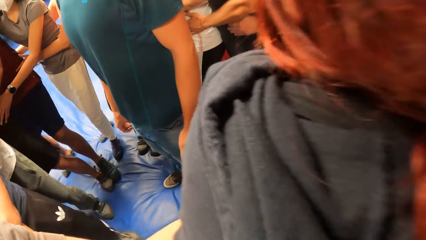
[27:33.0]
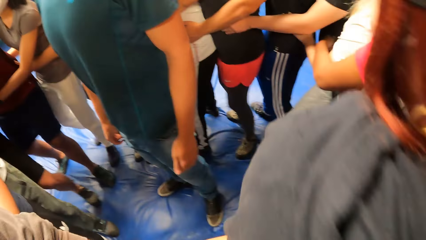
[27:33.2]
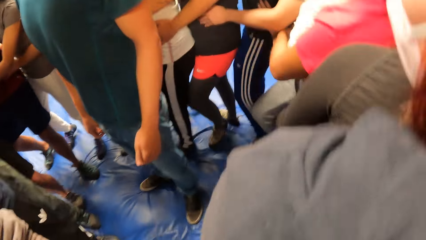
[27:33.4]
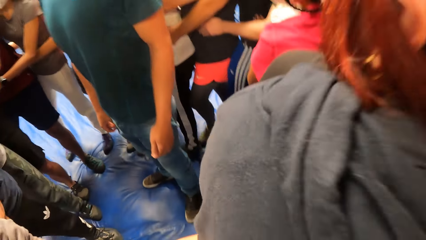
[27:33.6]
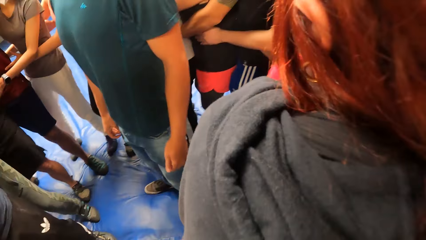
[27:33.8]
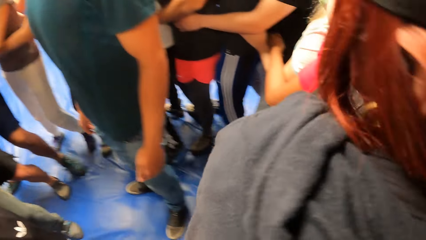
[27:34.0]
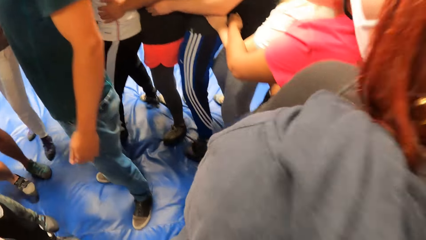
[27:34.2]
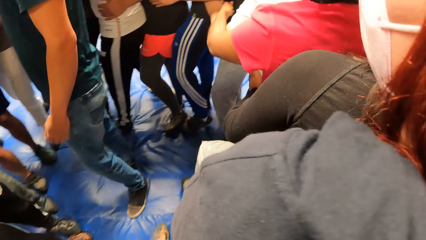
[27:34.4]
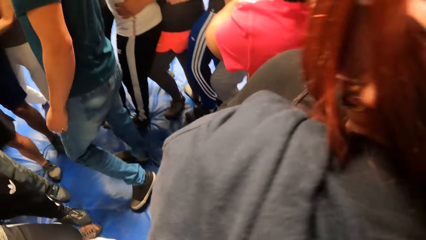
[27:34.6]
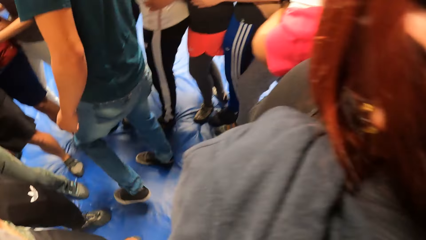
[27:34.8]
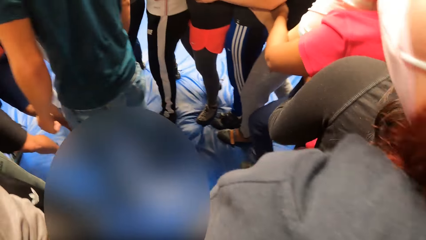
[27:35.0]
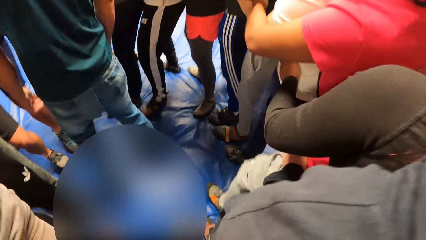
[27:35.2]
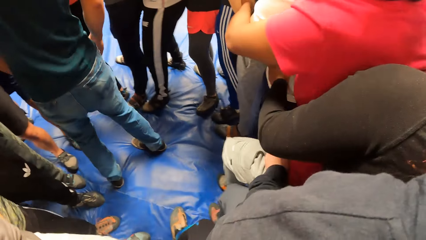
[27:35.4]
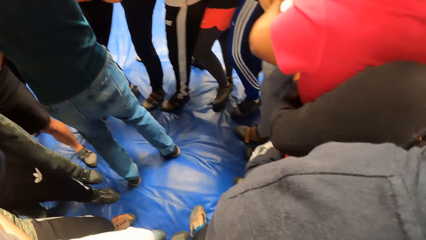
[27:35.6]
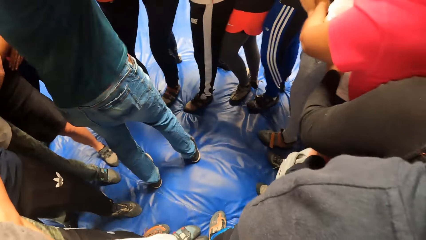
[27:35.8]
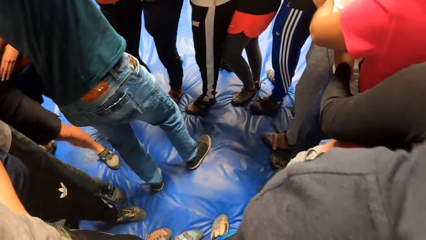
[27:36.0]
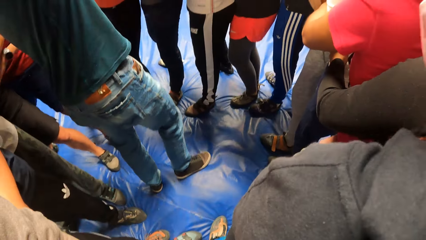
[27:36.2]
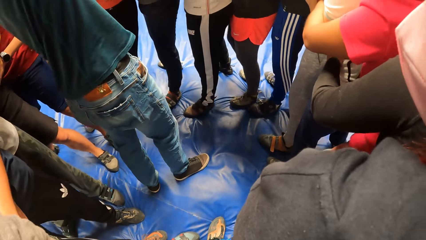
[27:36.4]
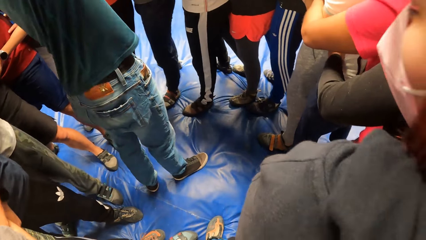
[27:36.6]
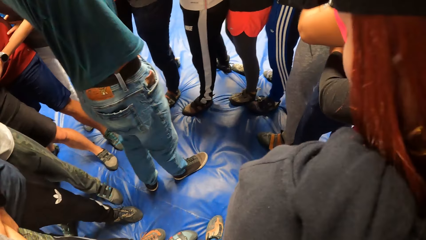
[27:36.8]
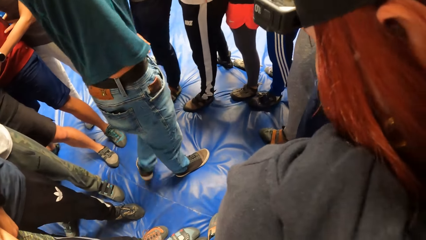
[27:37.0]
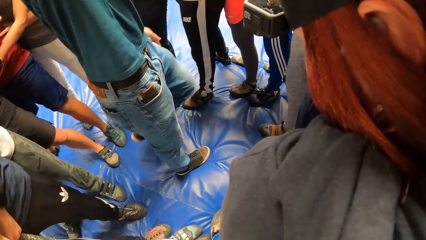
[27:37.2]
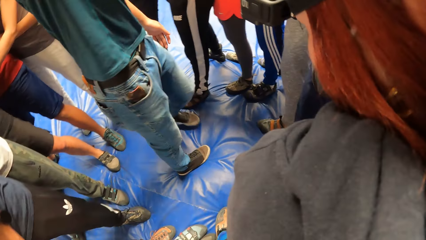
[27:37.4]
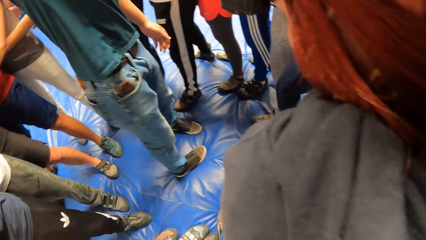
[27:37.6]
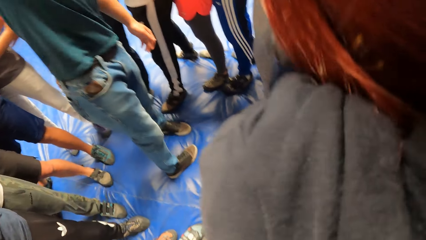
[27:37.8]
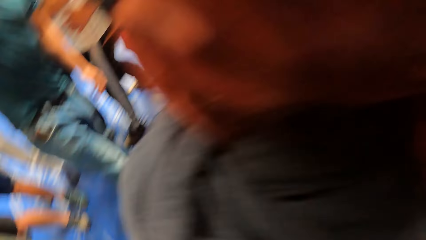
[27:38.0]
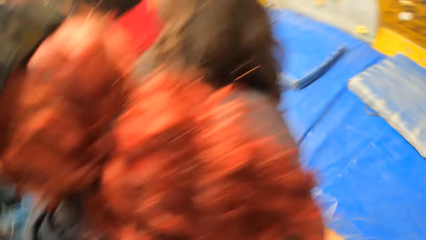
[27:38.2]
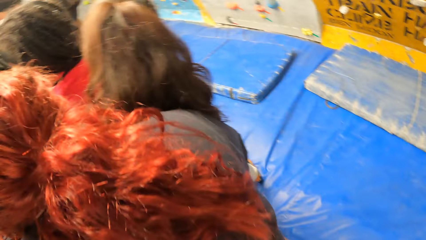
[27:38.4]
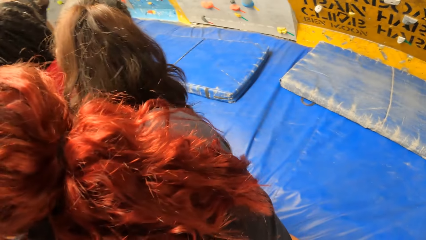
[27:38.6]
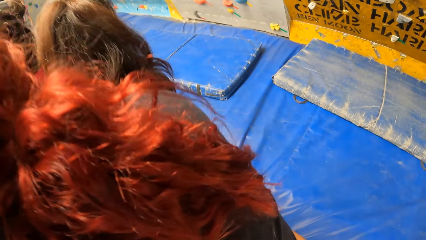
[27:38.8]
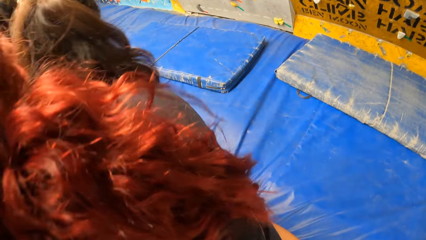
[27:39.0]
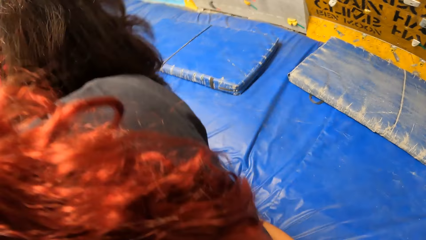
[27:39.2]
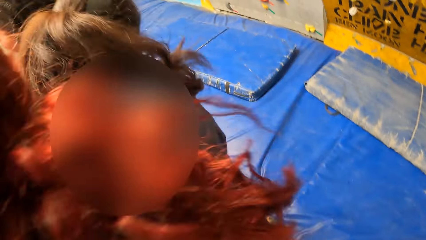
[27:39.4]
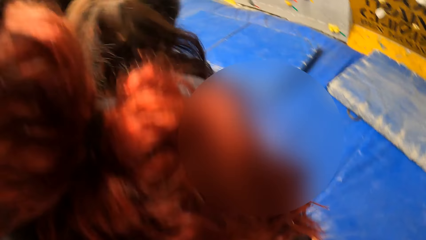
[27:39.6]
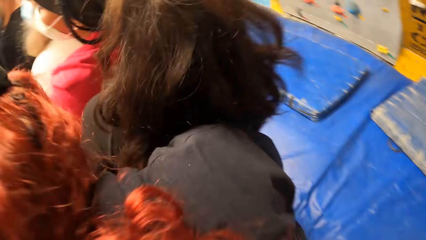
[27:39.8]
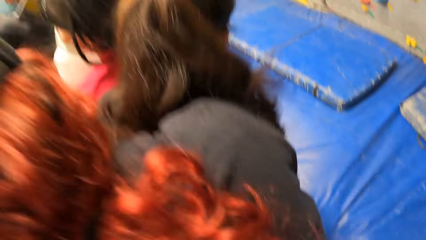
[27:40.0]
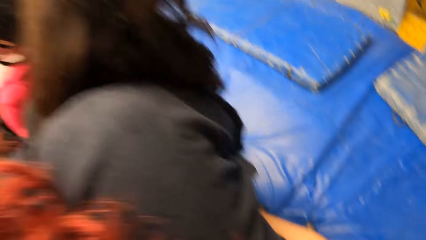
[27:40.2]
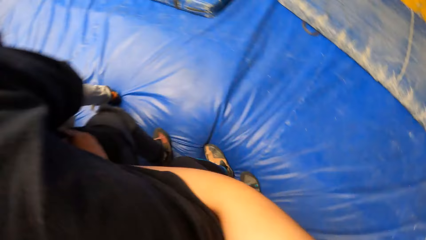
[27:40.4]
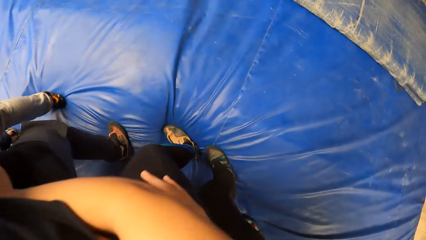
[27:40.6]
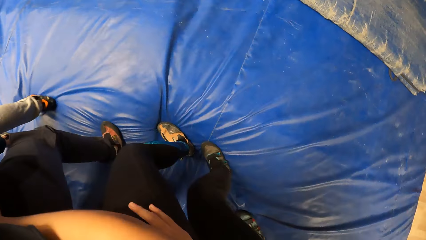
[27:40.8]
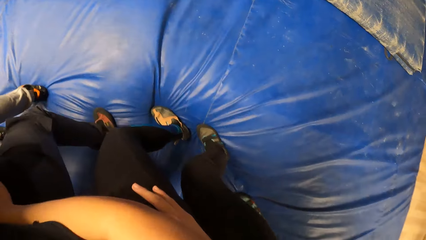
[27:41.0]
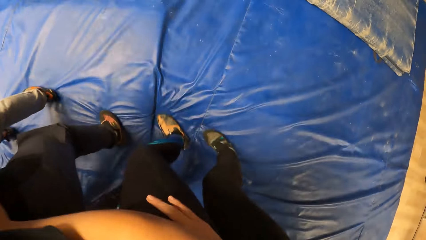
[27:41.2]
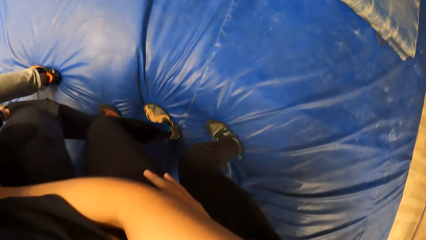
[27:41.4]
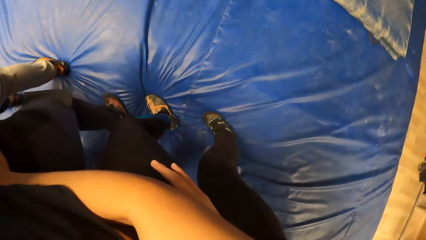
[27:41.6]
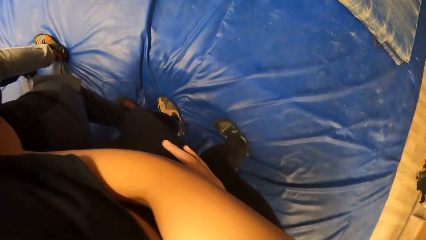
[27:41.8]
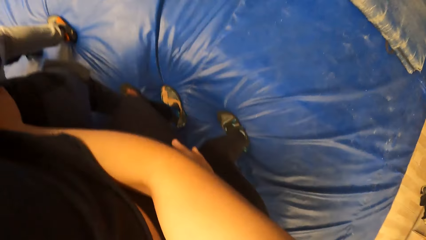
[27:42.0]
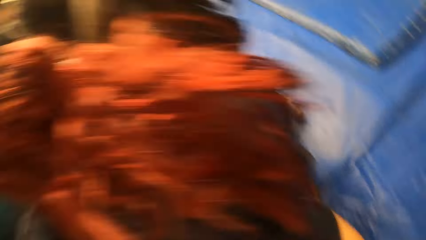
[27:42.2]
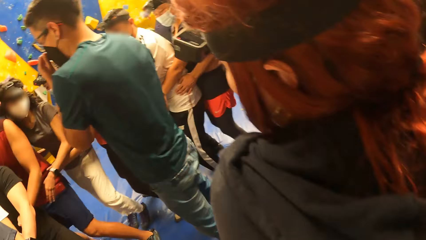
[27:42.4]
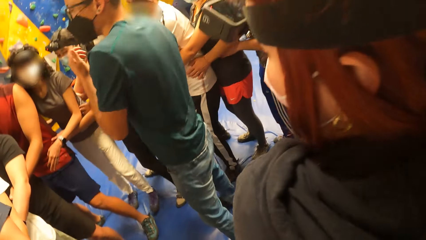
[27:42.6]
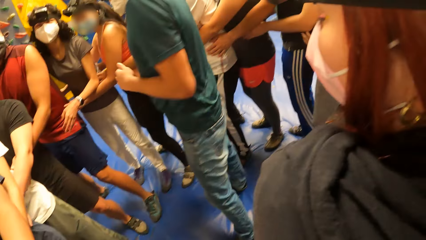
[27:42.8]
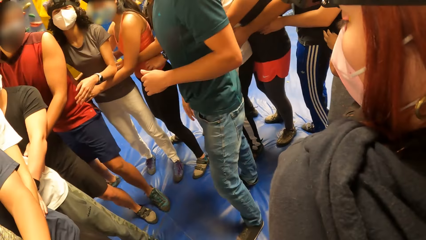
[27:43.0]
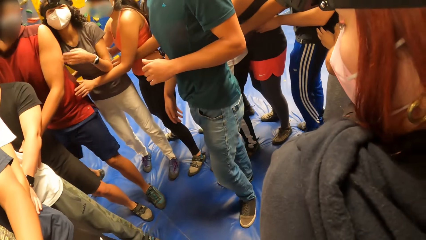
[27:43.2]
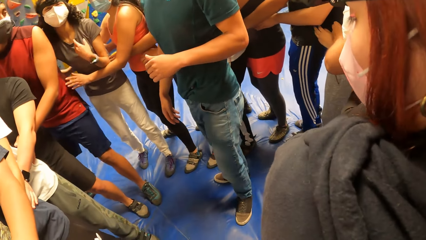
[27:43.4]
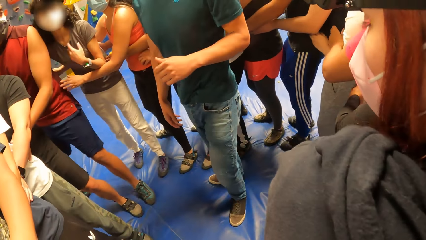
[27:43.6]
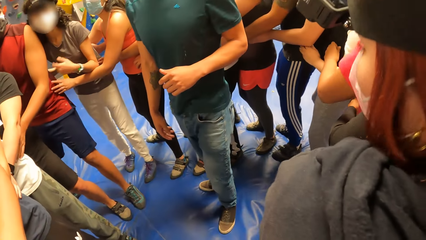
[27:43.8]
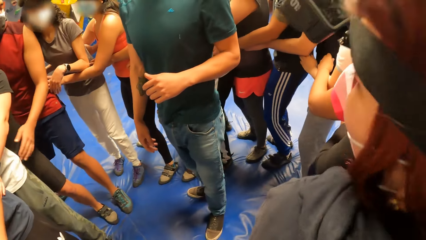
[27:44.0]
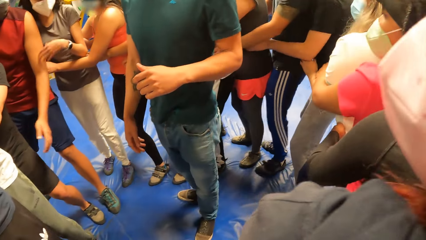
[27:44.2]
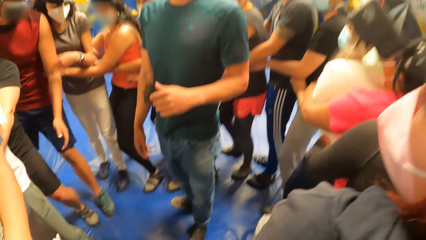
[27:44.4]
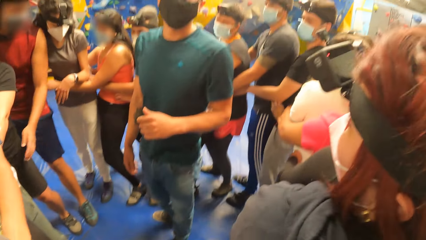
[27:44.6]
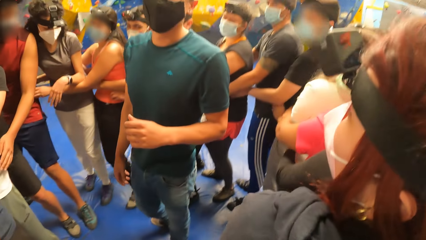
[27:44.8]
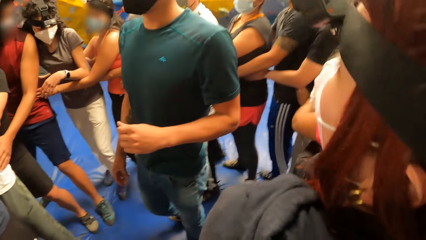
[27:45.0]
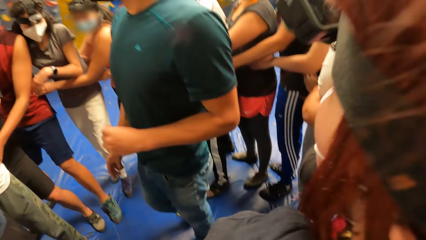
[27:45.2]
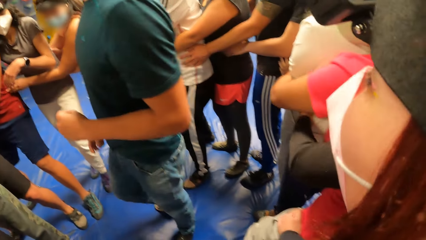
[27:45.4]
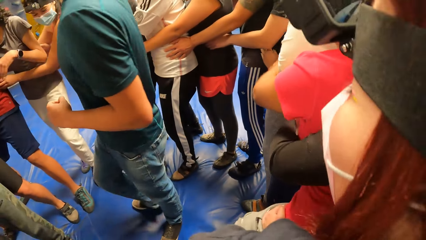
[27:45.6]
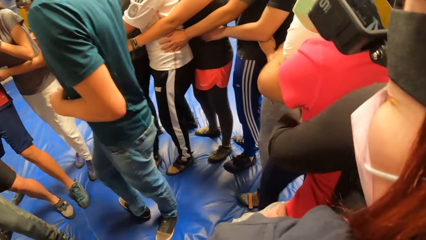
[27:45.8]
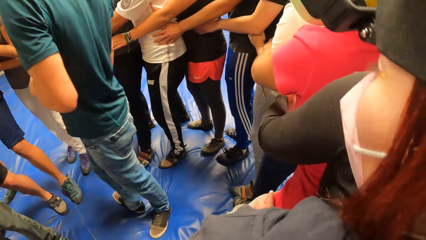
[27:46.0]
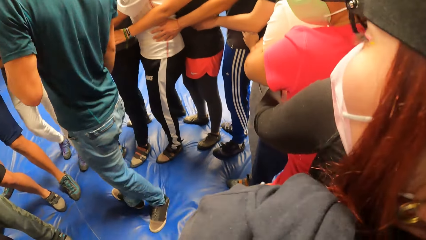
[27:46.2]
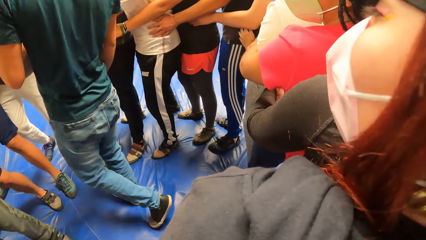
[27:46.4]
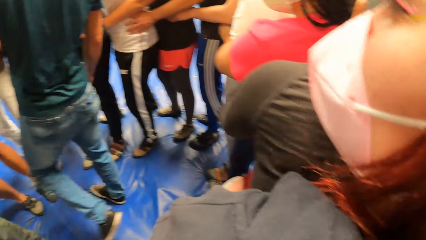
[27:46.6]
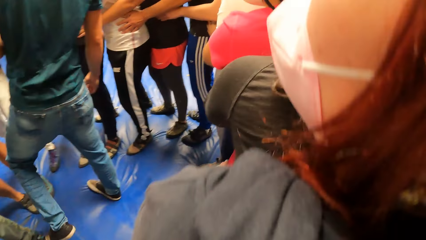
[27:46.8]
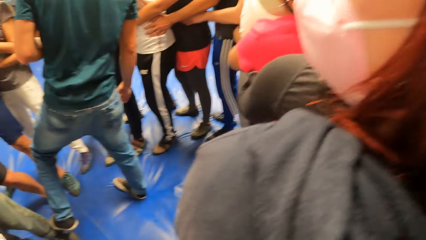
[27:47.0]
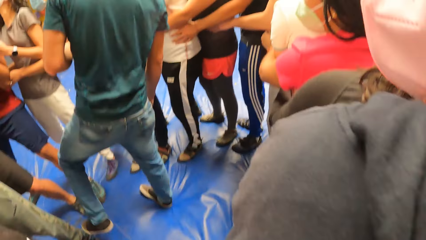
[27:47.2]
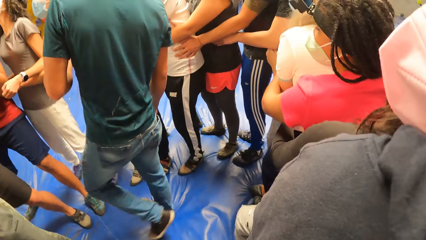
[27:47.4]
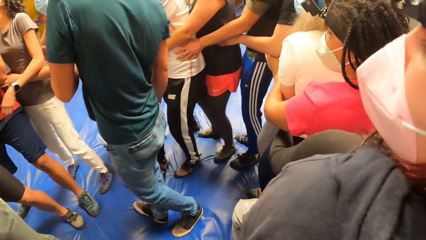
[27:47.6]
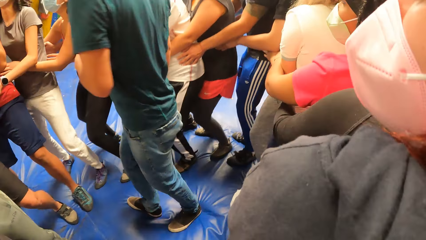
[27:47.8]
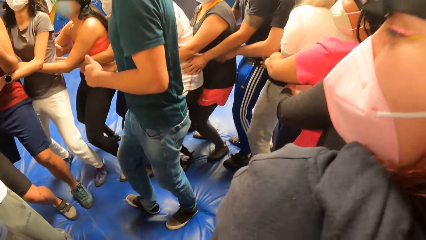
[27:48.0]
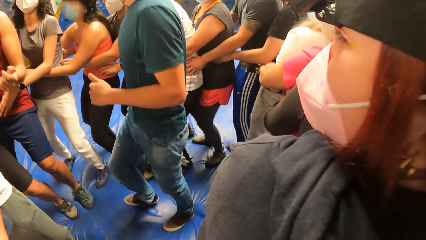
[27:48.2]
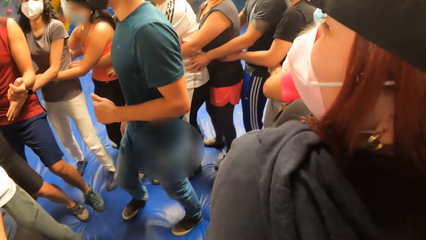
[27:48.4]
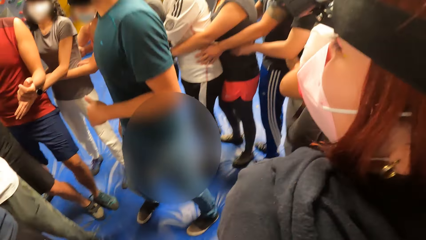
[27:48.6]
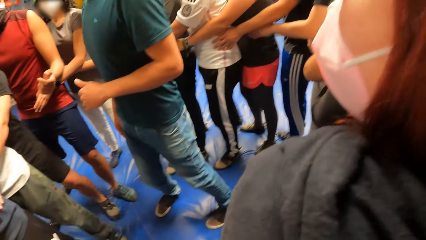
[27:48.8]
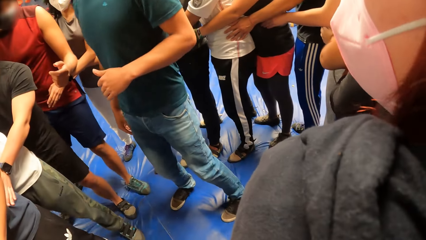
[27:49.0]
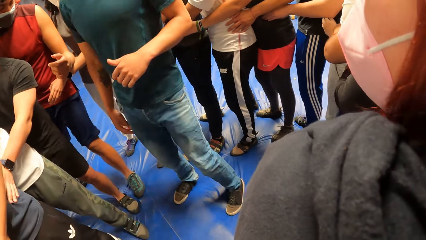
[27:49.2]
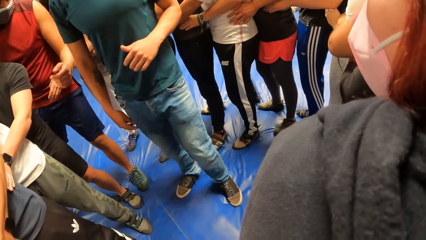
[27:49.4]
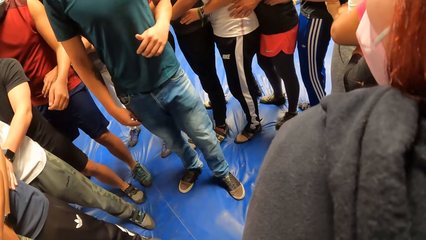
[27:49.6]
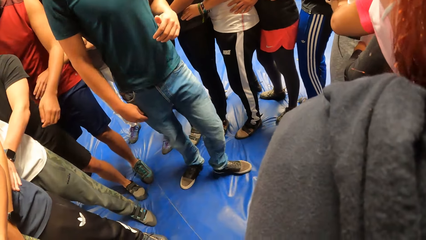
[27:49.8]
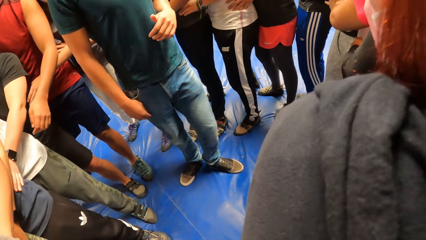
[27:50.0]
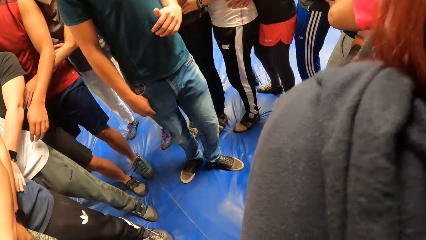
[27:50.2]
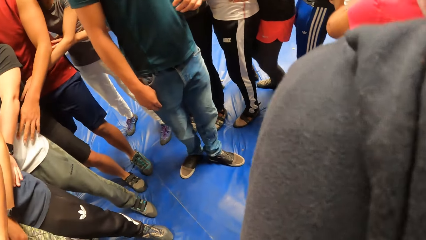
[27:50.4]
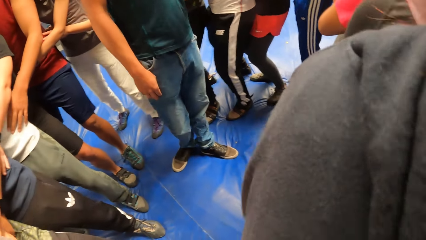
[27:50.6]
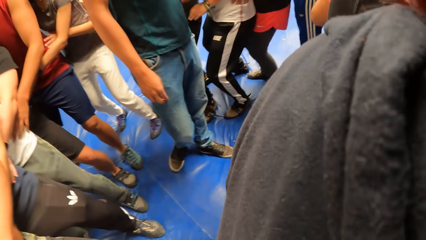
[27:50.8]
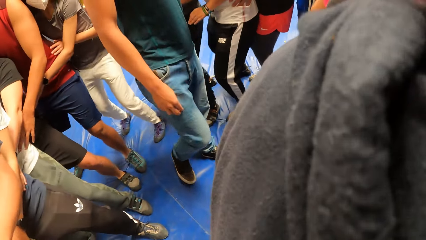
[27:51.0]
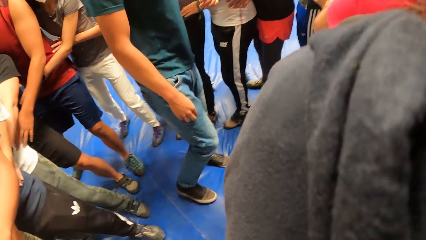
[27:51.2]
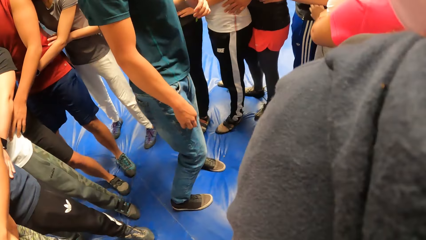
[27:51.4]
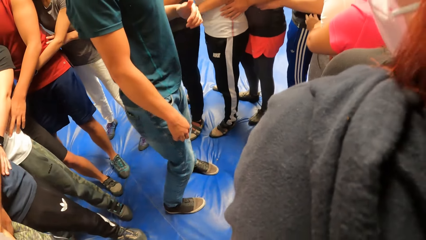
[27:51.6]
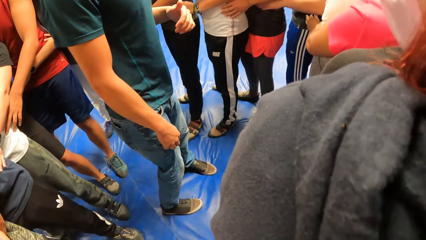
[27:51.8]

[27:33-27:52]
The trainer trains the camera wearer with the circle of people. The camera wearer exercises with friends. The trainer instructs the crowd. The trainer trains the camera wearer with the circle of people. The camera wearer exercises with friends. They look around the crowd. The trainer hits a man on his leg with his left foot. The trainer looks around the crowd. The trainer trains the camera wearer with the circle of people.
